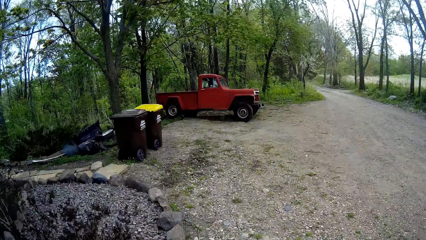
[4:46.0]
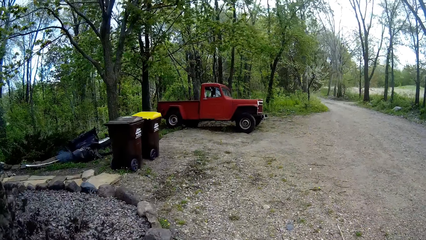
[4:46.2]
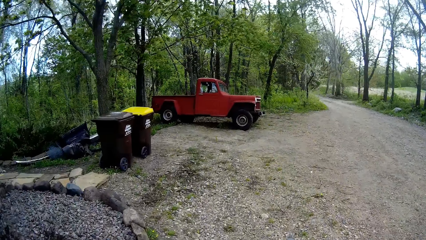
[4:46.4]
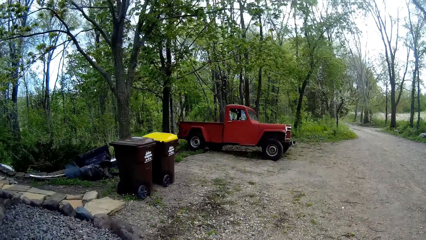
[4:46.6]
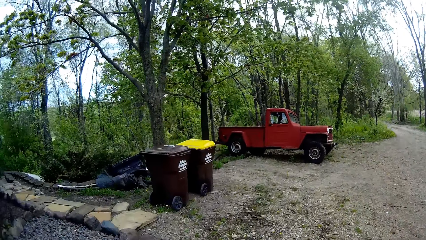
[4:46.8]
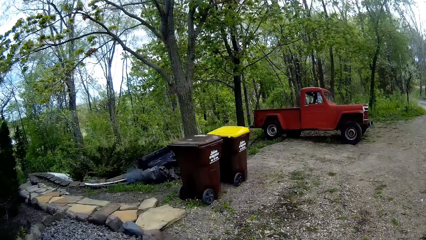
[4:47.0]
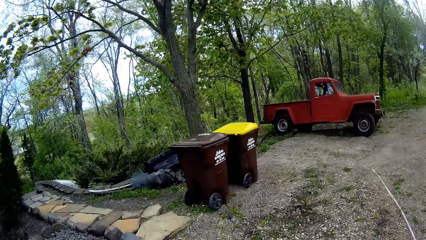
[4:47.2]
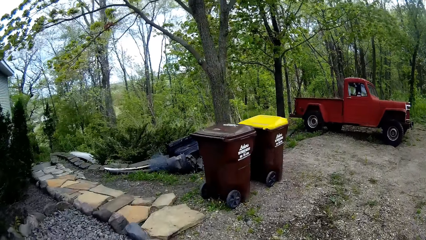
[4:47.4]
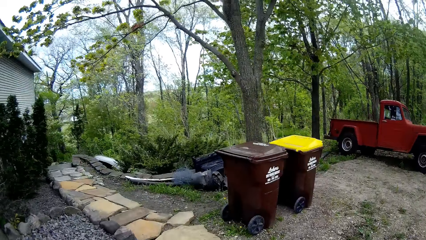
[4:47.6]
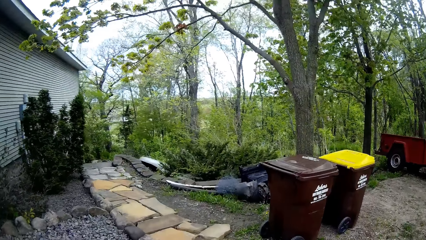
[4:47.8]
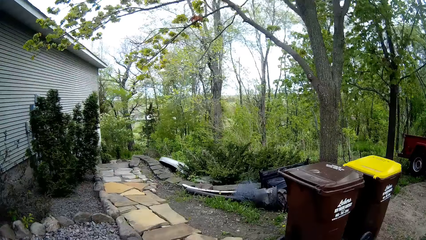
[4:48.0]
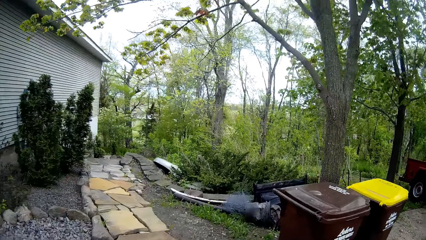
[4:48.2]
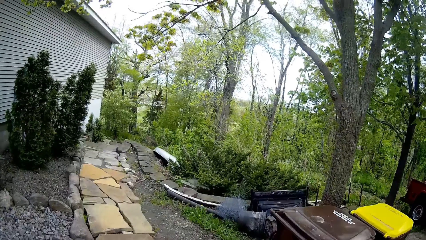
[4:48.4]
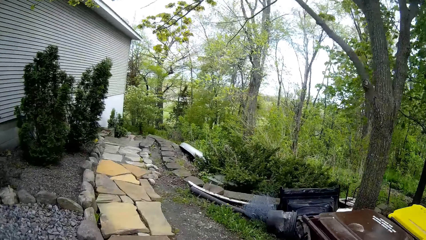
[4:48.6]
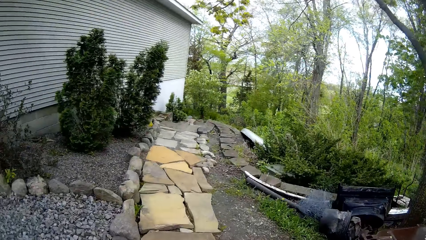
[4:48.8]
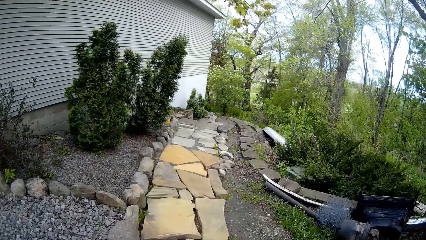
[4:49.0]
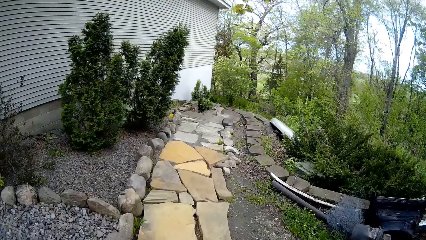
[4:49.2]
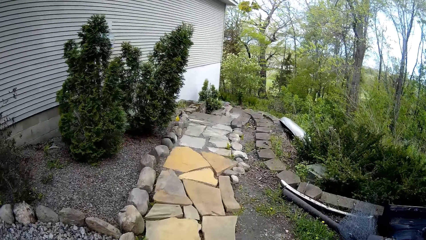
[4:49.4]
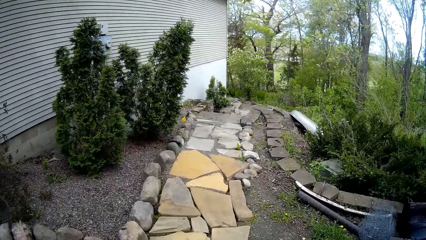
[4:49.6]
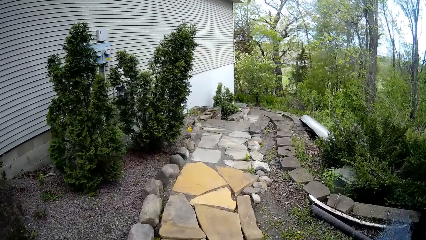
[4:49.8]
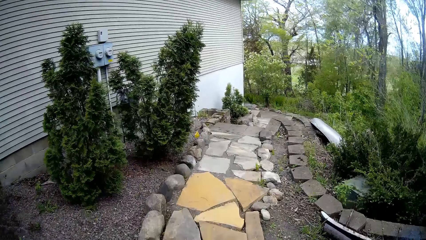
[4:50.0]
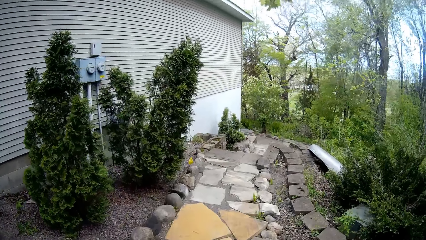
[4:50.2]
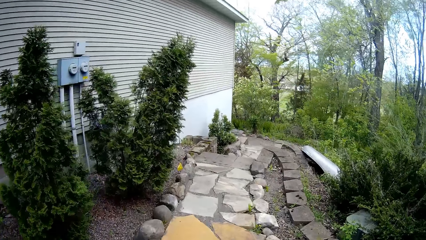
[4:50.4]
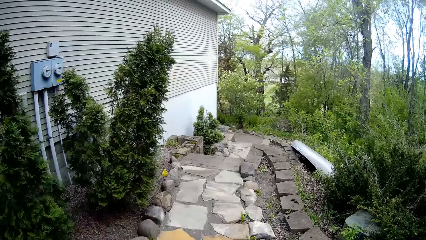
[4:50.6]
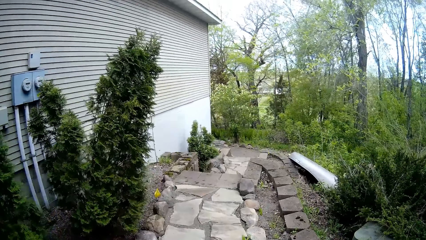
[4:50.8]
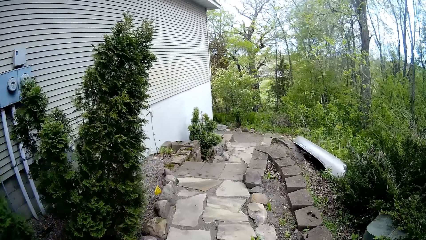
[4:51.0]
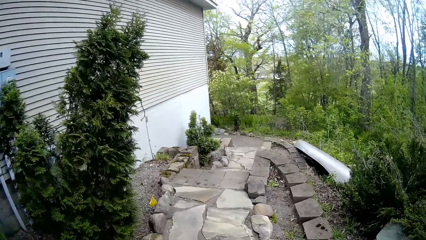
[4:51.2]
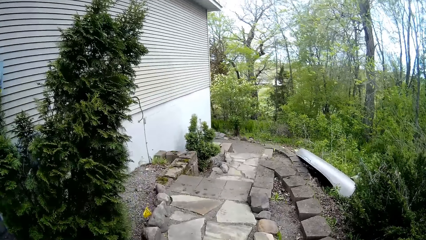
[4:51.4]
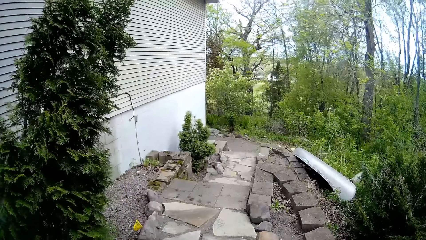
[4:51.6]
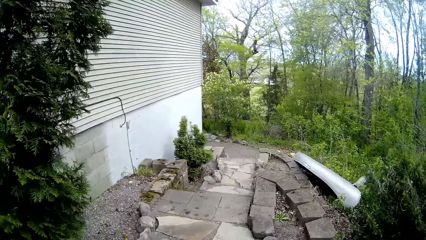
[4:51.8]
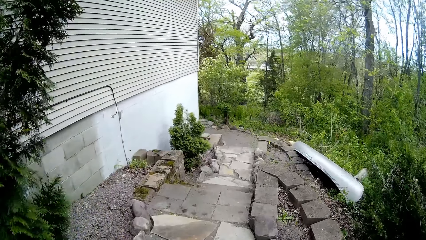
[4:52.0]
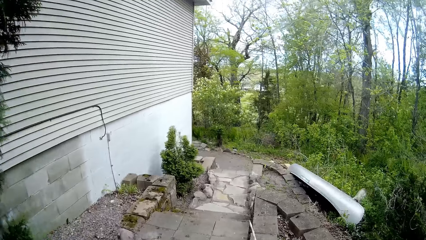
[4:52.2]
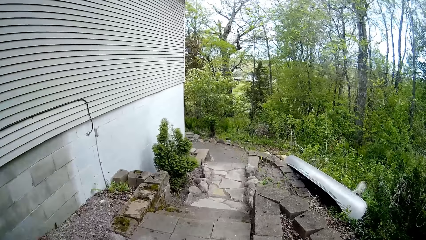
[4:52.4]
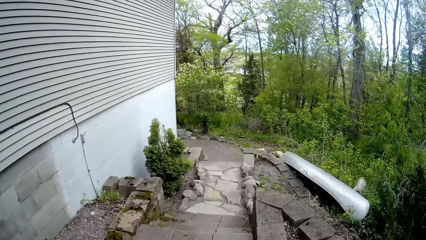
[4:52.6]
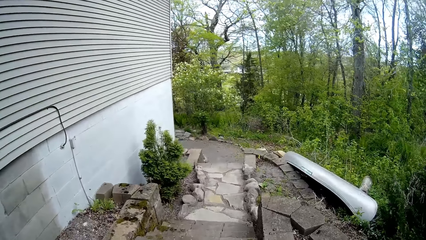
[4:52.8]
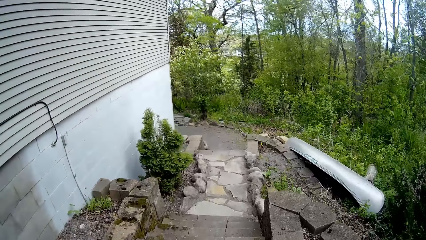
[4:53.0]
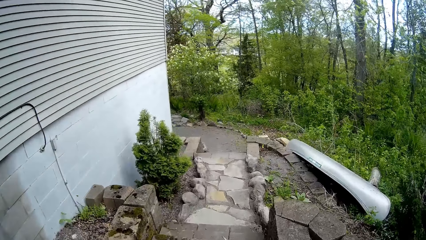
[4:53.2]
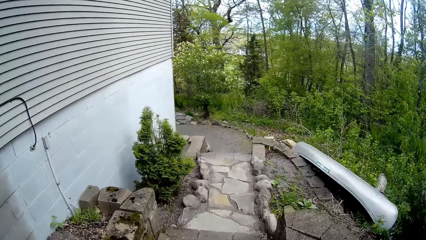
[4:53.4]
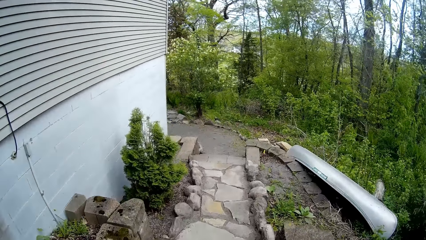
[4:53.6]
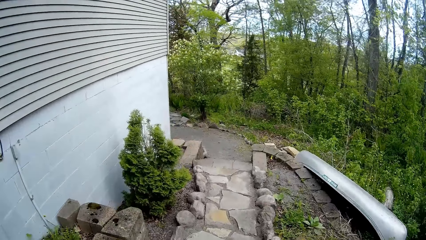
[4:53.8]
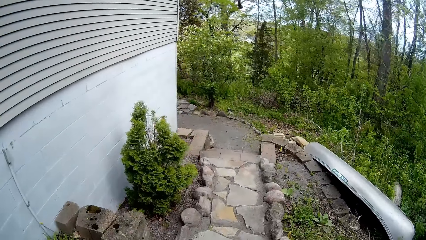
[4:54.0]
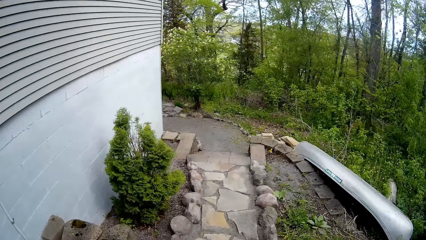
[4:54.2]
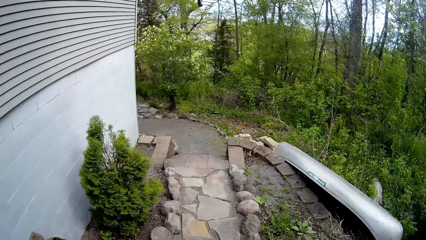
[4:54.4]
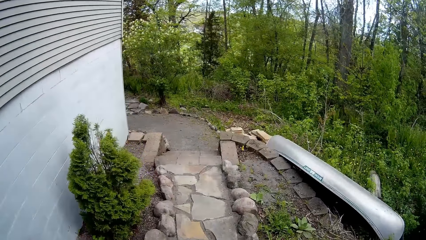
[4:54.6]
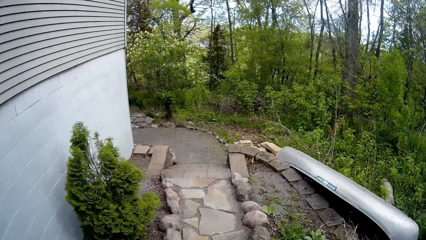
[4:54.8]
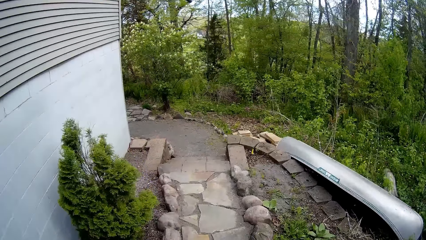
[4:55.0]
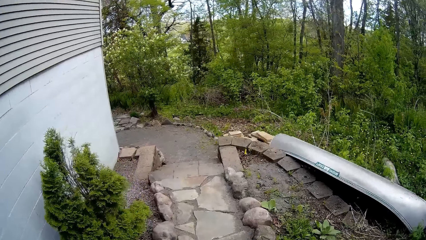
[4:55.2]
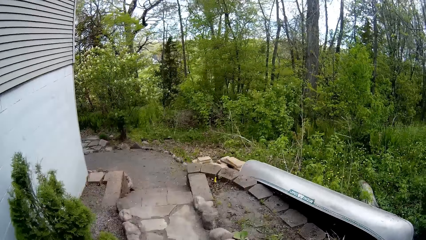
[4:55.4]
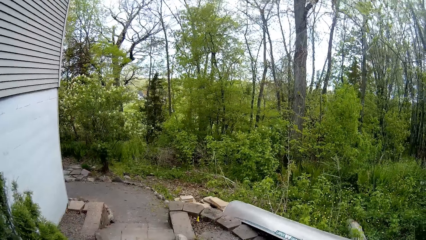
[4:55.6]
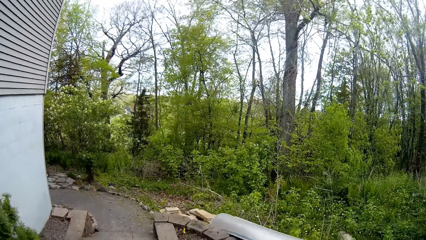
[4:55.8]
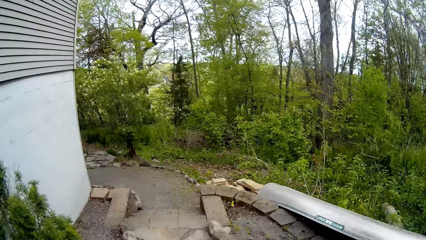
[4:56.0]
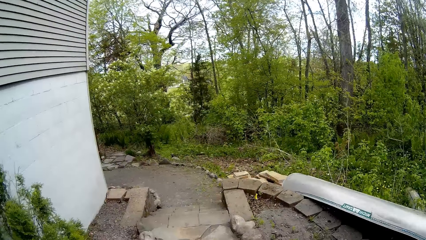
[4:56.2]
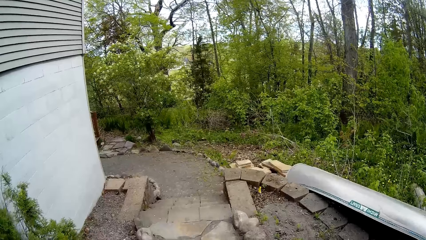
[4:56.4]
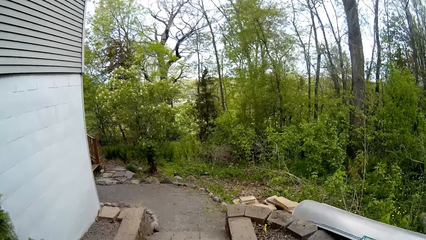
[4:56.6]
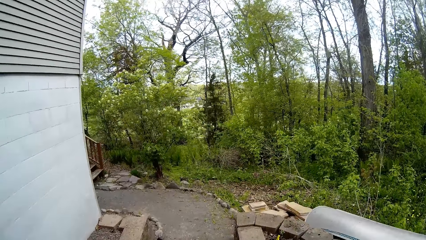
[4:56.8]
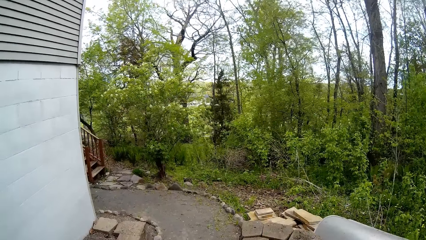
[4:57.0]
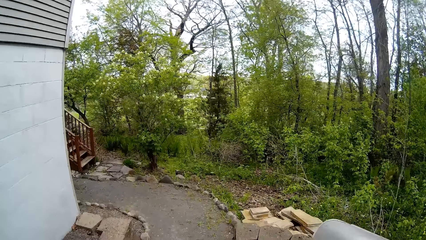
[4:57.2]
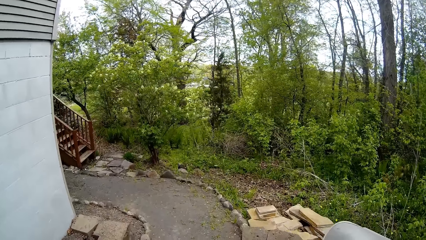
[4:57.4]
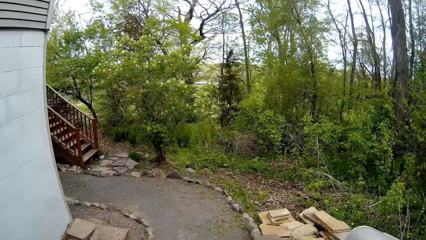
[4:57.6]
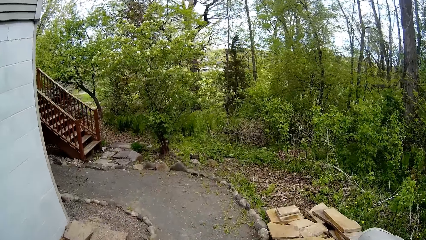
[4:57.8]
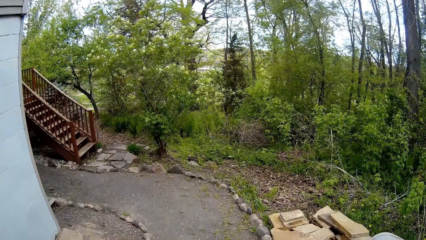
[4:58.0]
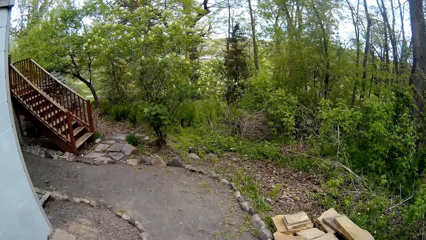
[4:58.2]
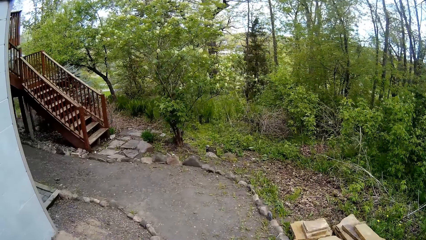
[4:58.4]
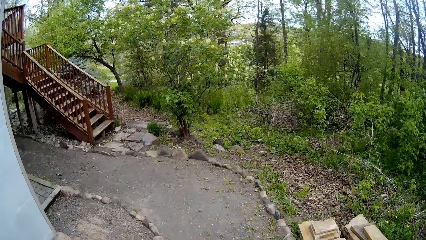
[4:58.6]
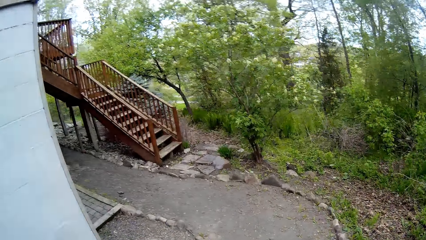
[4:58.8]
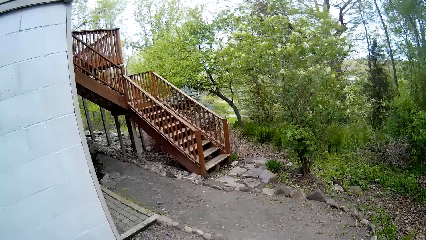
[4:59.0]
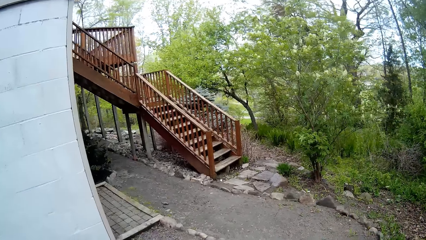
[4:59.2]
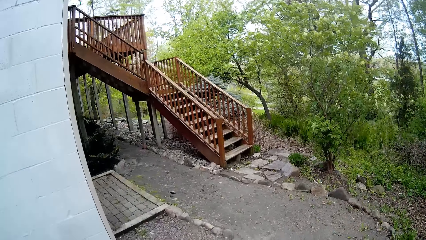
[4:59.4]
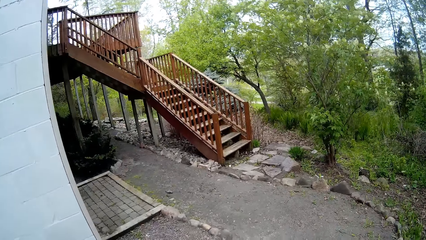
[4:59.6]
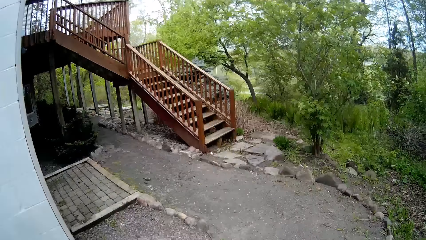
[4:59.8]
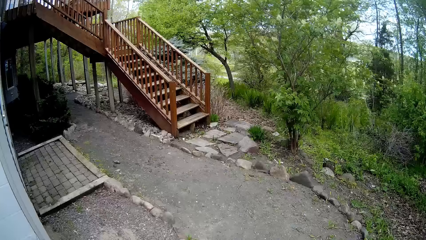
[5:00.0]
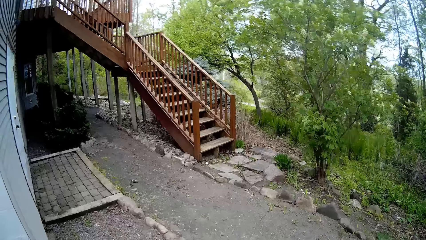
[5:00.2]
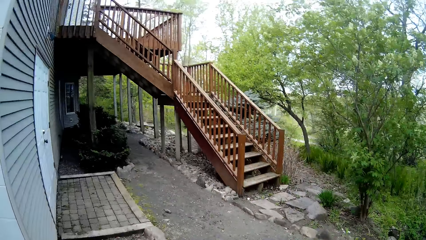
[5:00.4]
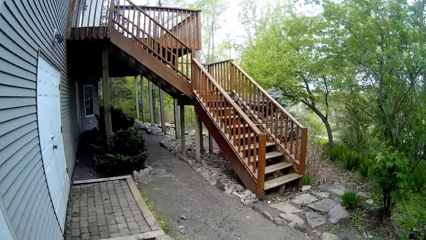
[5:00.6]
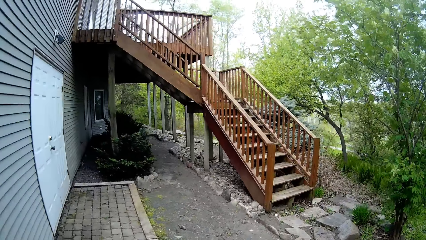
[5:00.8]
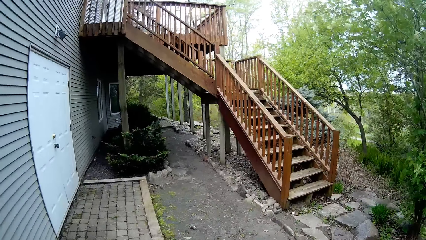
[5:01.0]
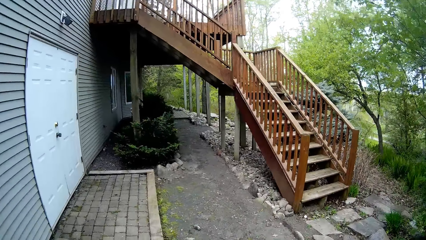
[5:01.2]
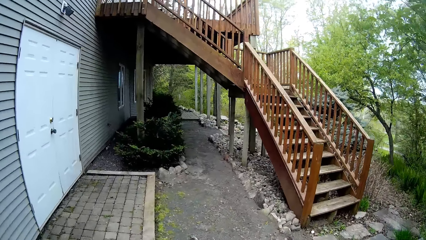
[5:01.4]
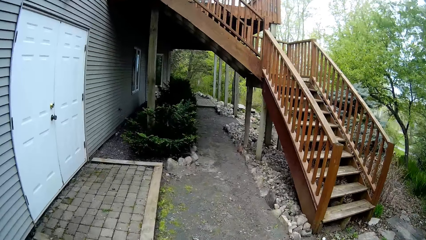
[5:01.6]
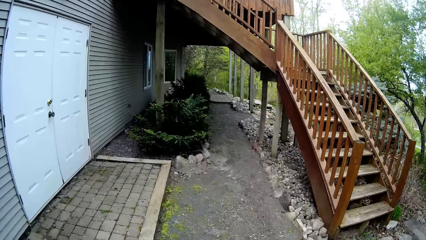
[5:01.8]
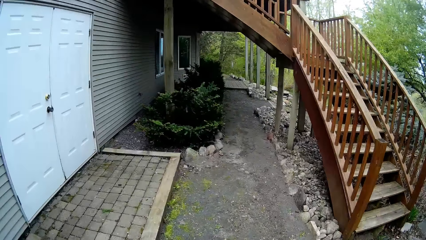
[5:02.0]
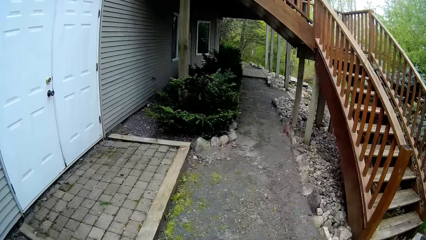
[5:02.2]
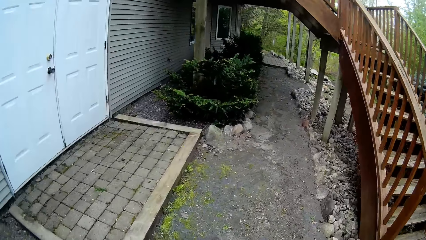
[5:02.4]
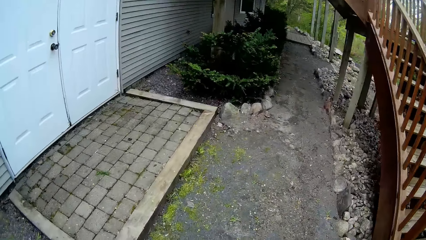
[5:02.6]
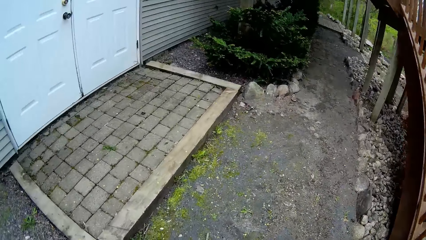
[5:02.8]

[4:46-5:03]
The camera wearer walks around the house. They walk through the pavement.
